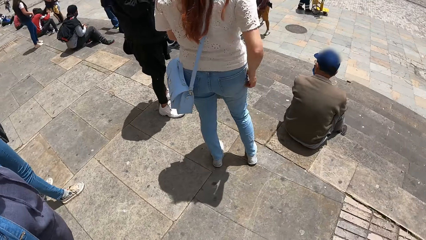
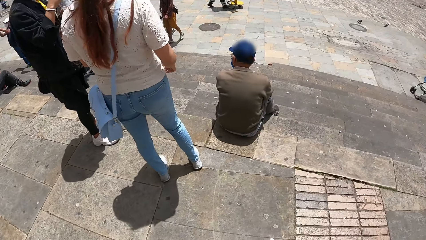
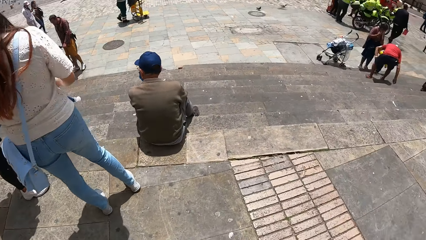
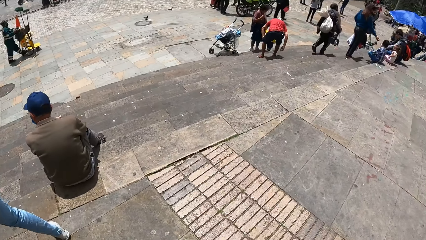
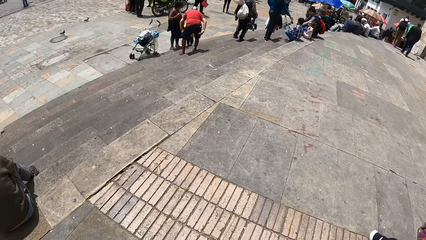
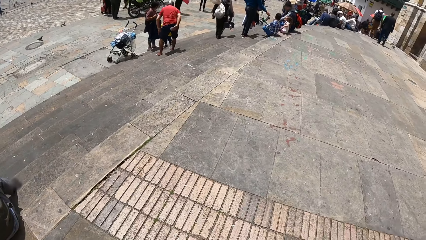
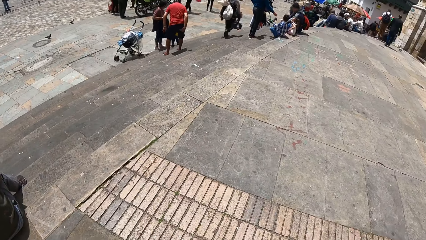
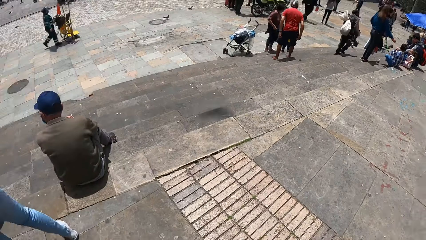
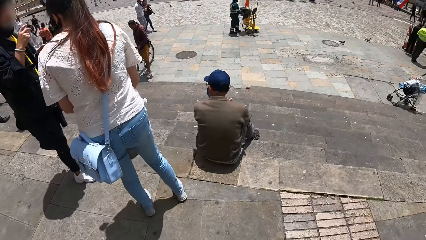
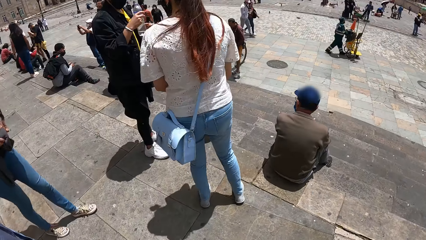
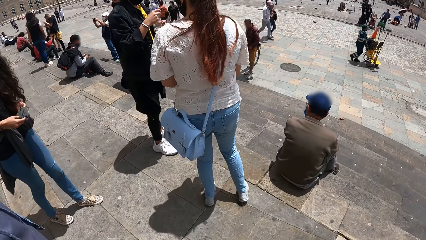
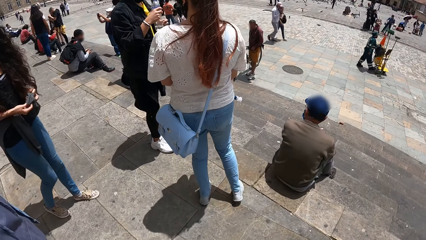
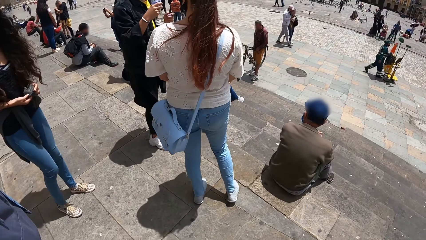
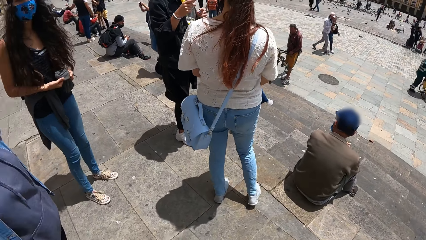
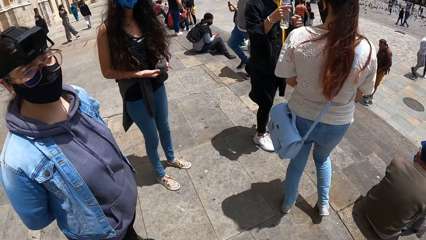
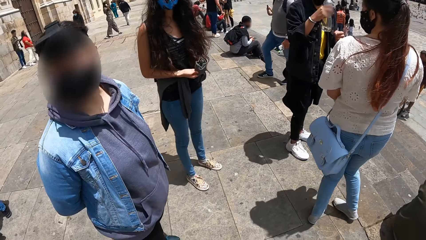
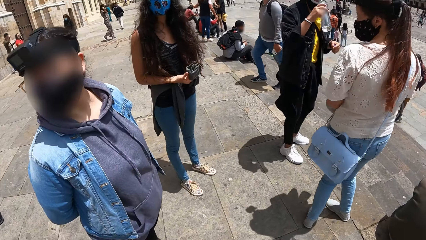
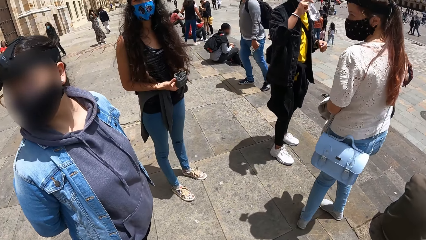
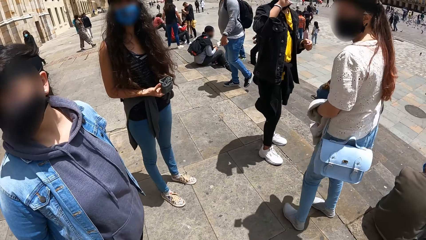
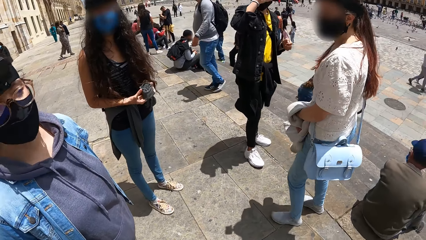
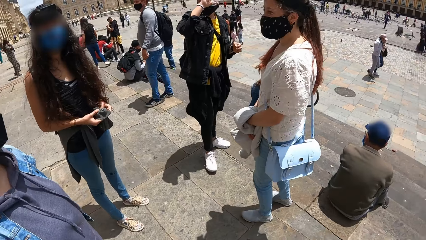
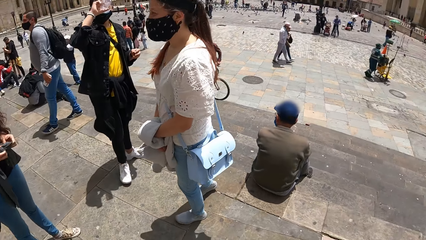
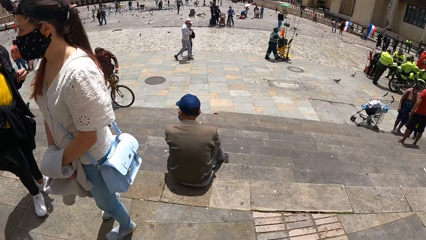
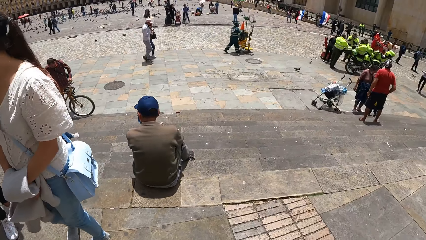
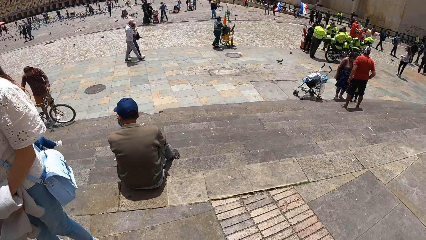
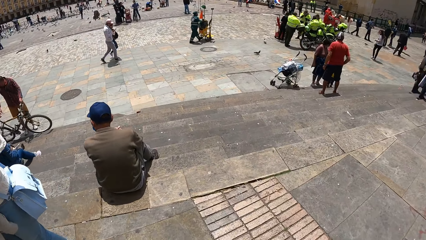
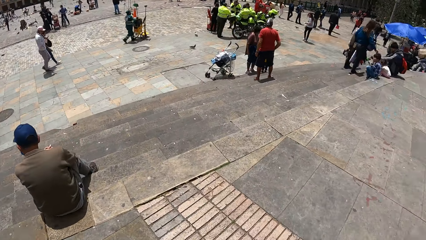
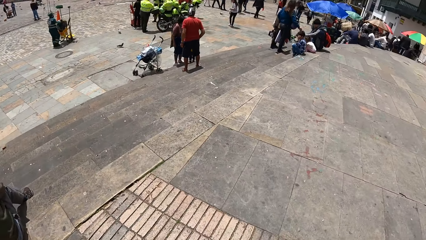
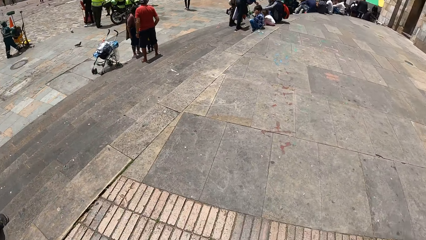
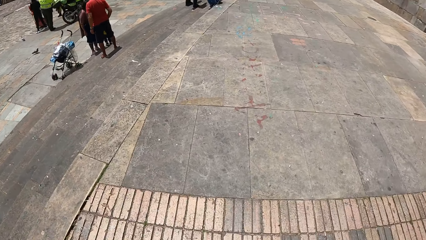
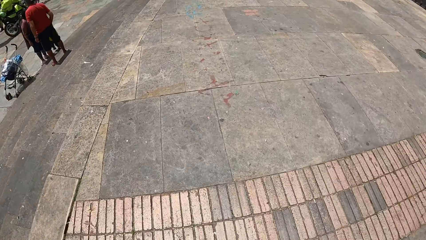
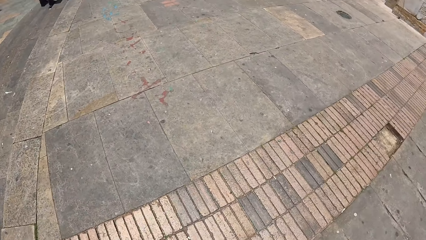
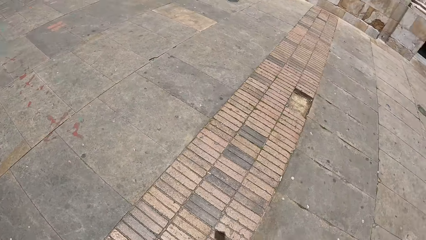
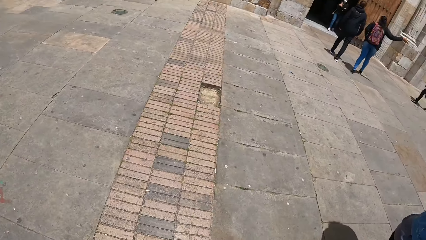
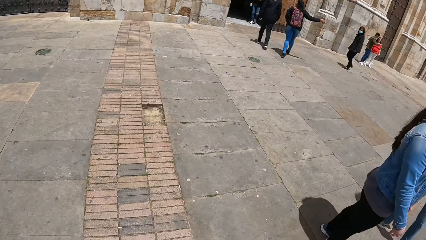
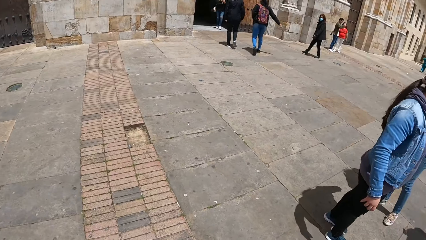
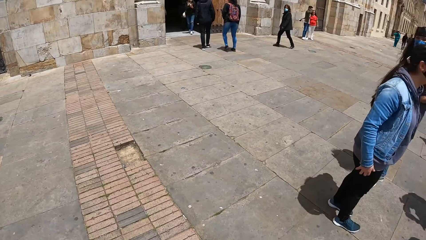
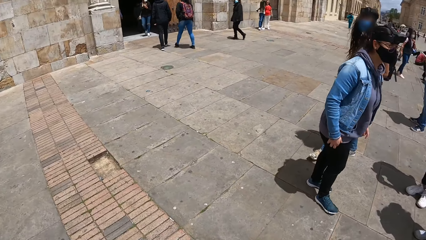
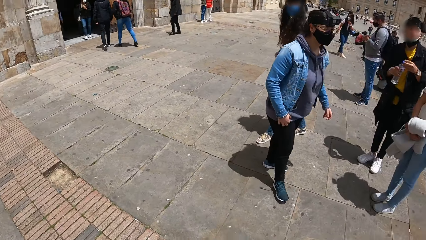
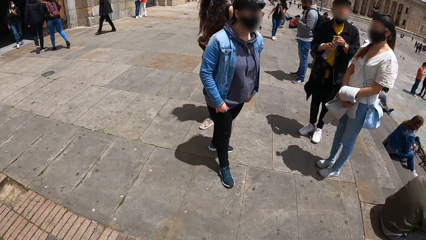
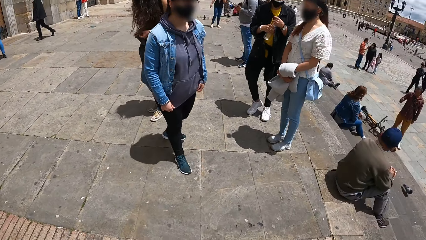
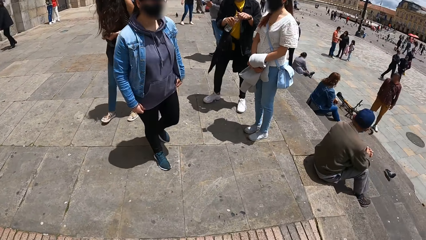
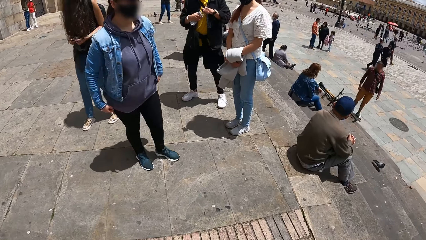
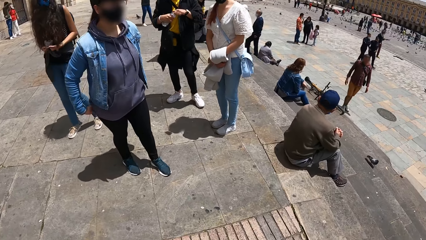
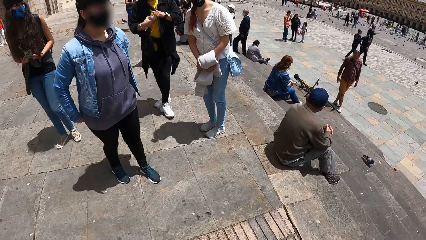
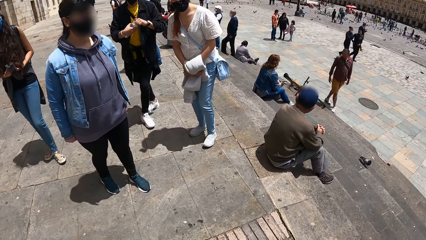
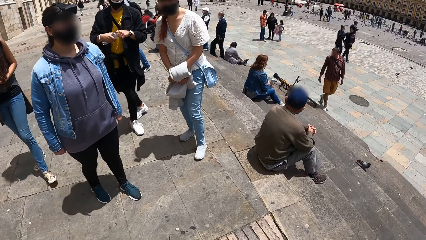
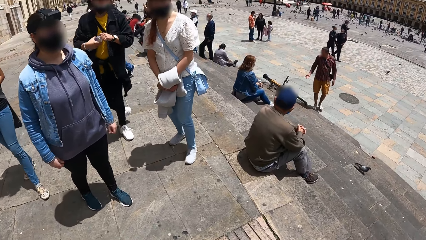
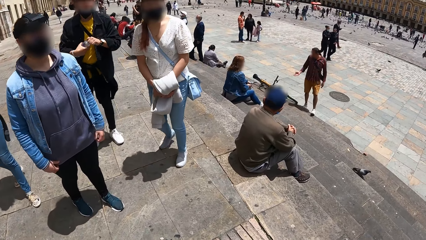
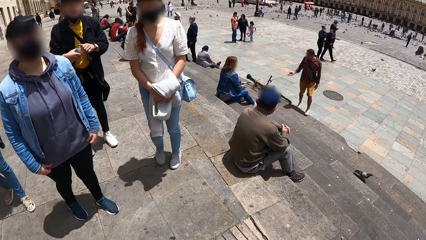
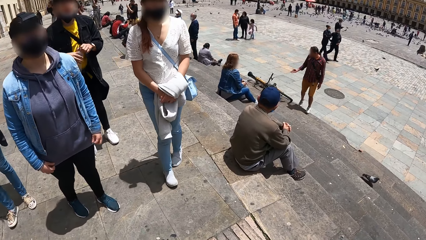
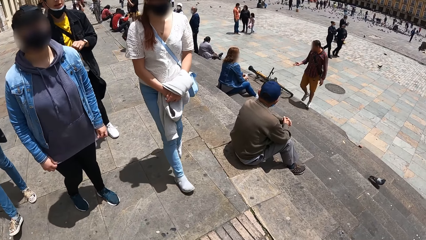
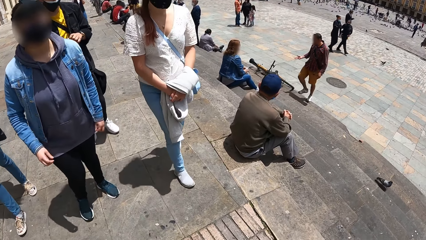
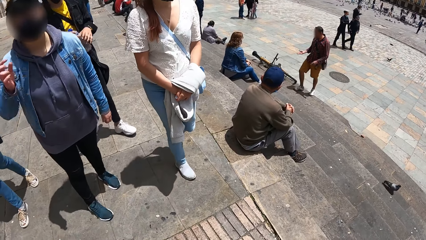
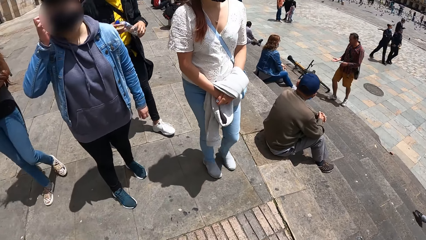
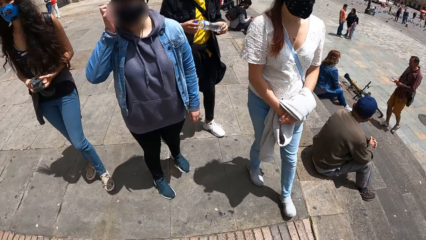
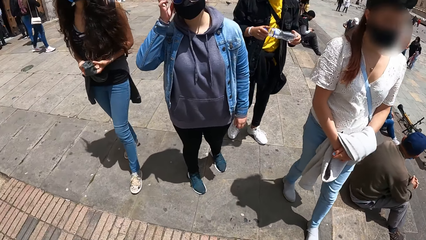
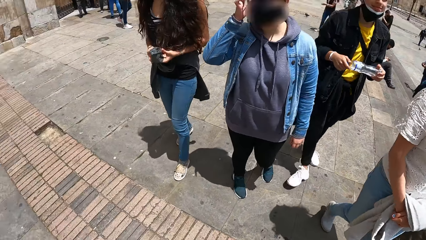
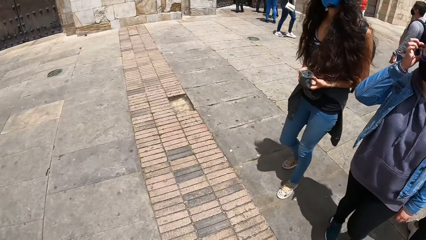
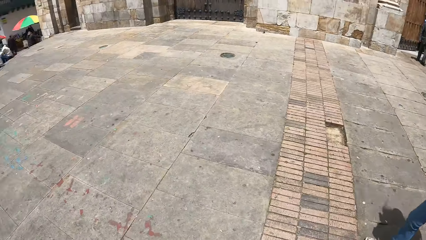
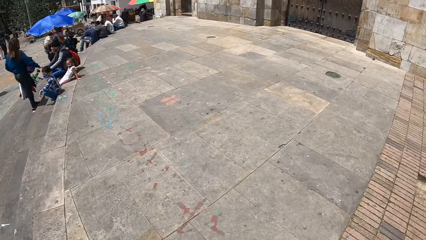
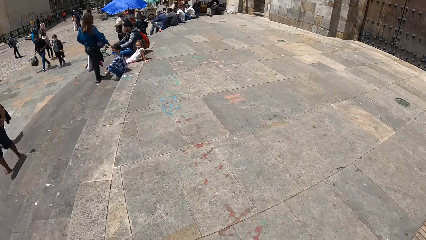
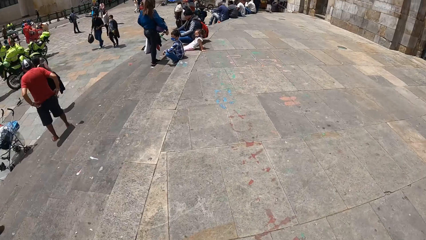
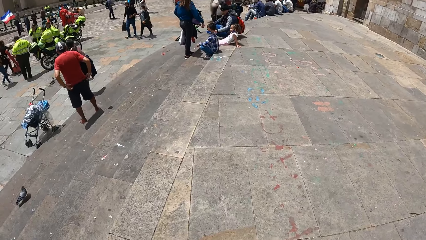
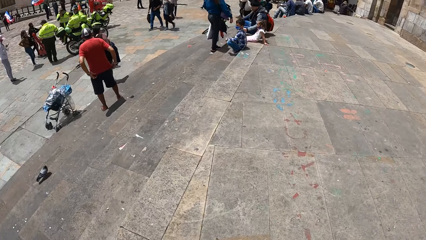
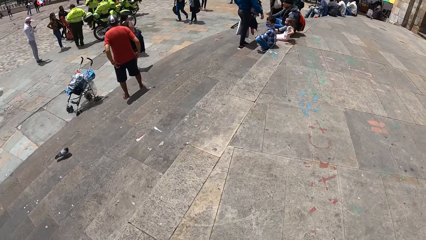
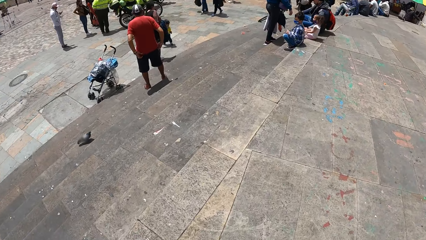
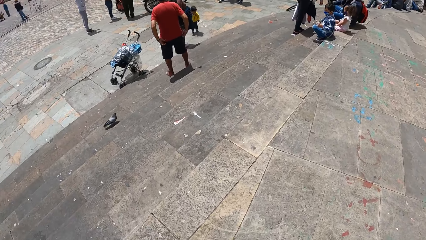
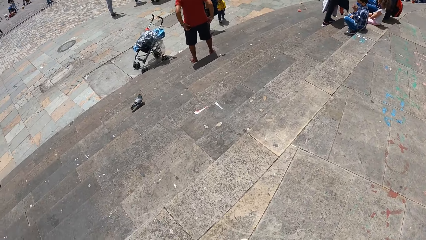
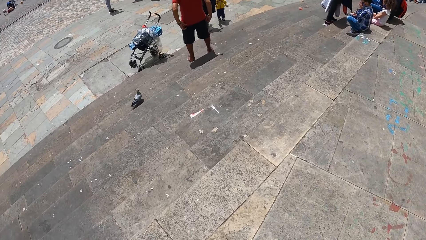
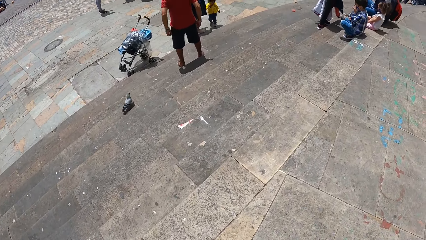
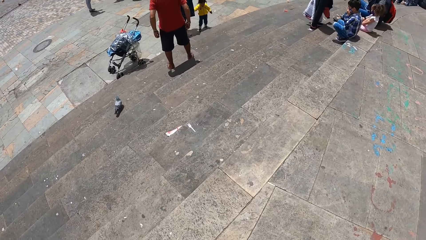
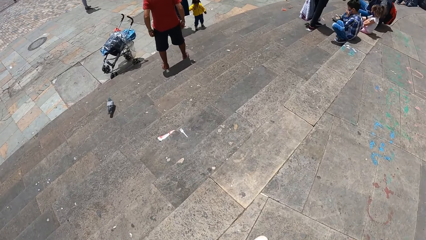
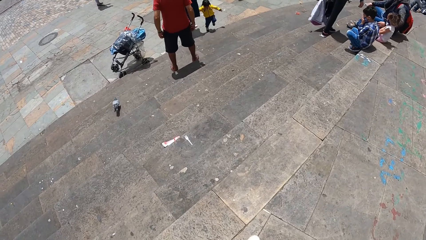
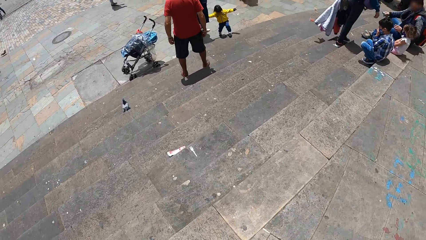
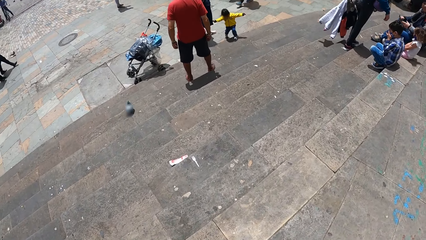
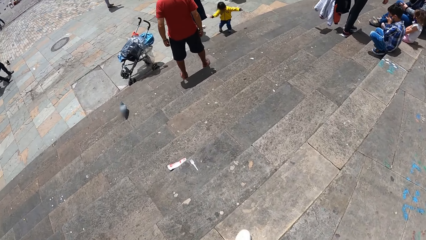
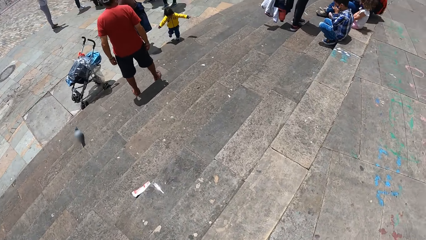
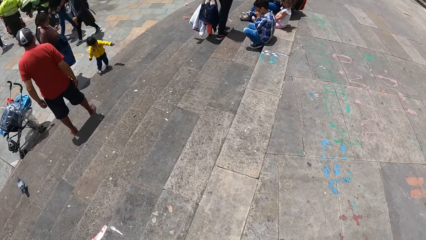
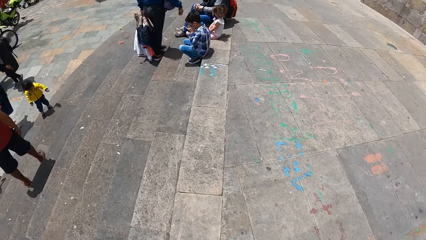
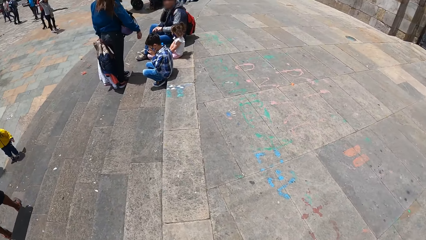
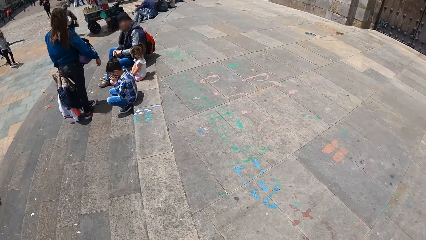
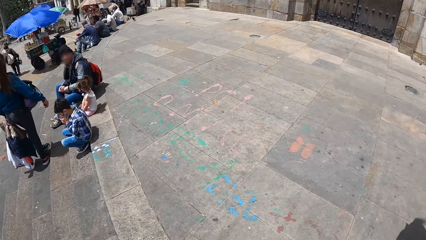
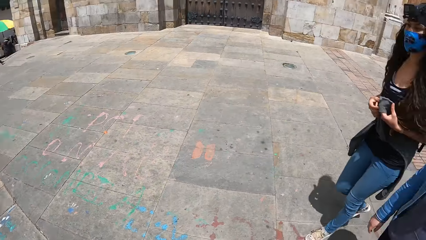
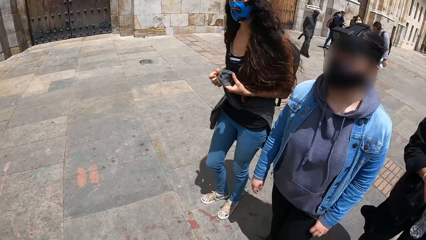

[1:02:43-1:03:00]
The camera wearer looks around. A man drinks from a bottle of water in his right hand.
